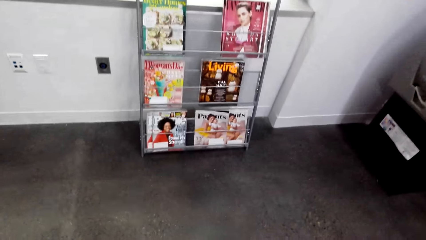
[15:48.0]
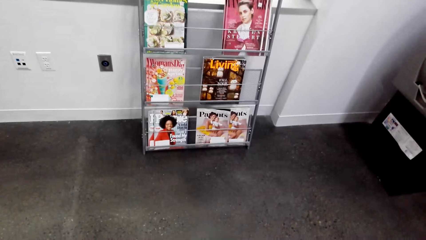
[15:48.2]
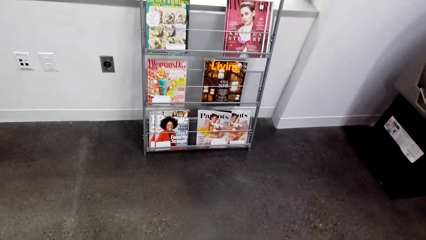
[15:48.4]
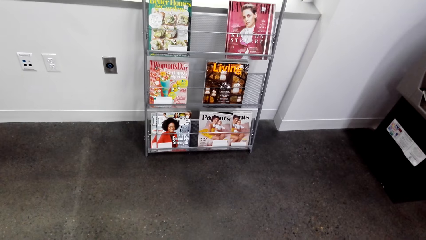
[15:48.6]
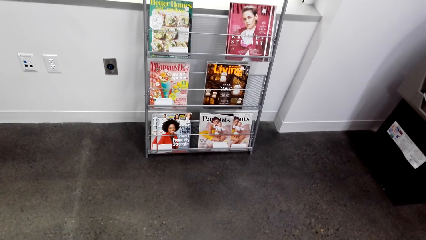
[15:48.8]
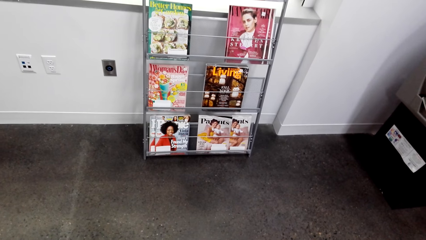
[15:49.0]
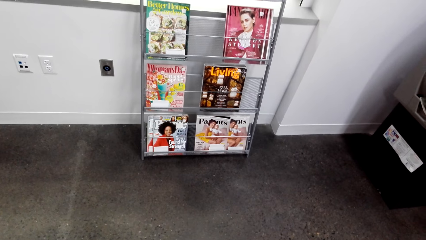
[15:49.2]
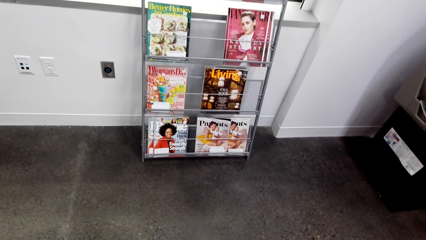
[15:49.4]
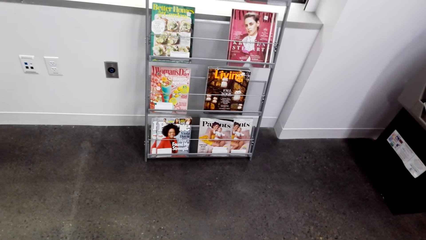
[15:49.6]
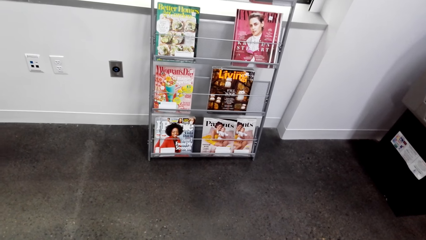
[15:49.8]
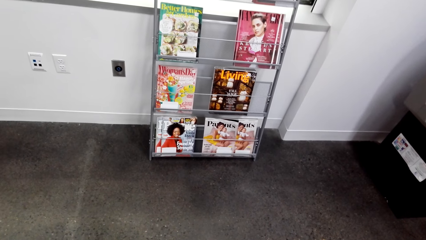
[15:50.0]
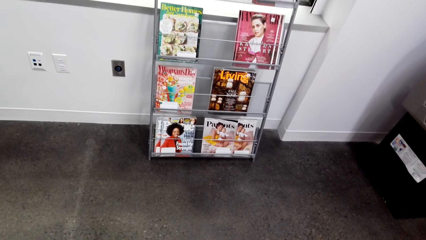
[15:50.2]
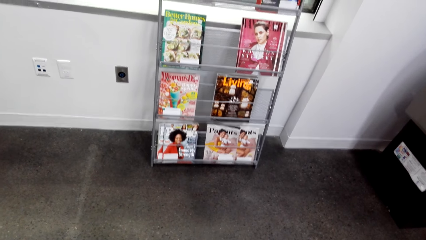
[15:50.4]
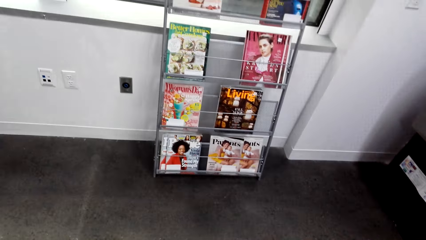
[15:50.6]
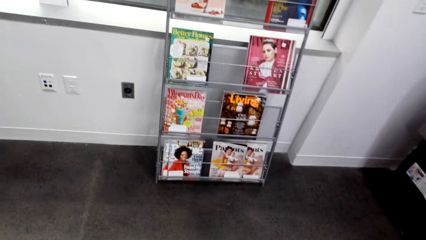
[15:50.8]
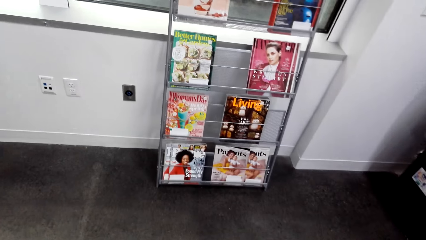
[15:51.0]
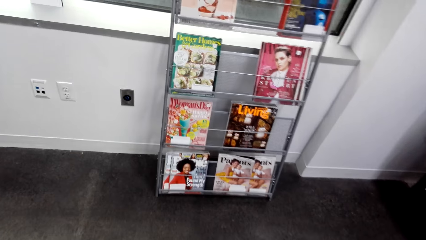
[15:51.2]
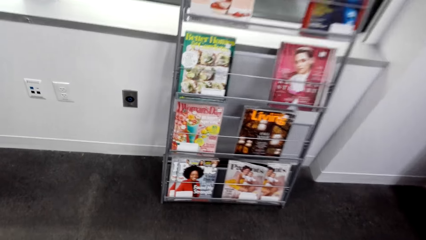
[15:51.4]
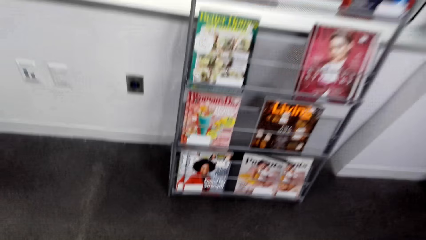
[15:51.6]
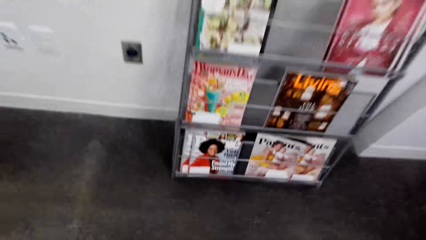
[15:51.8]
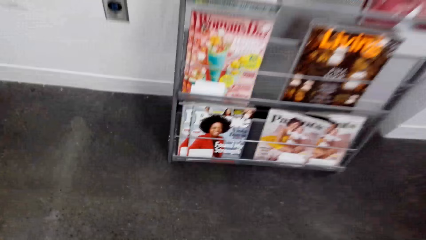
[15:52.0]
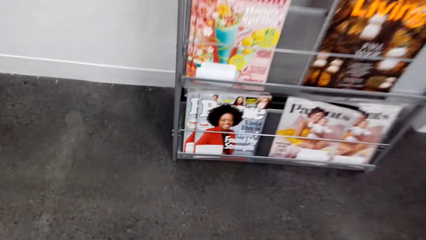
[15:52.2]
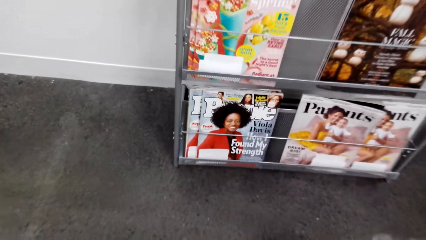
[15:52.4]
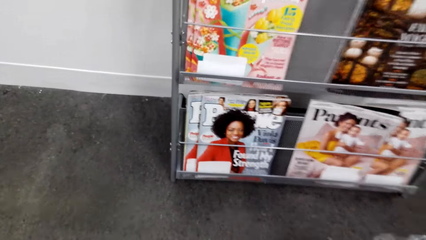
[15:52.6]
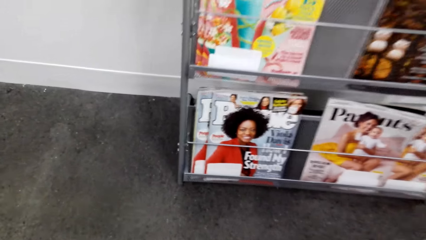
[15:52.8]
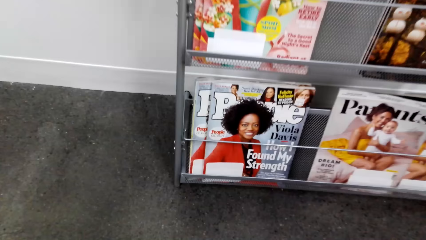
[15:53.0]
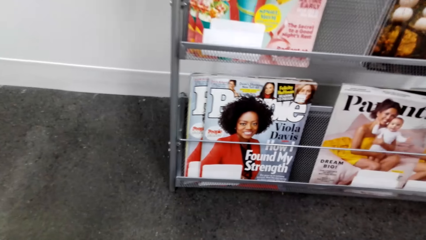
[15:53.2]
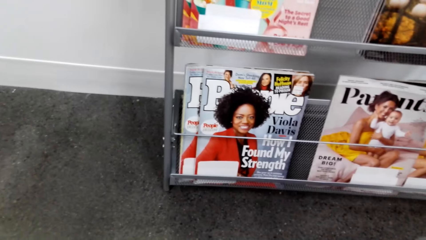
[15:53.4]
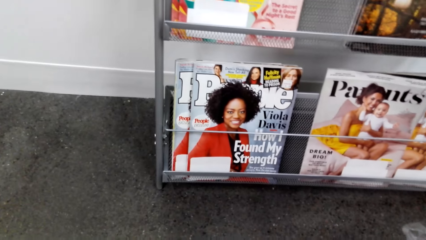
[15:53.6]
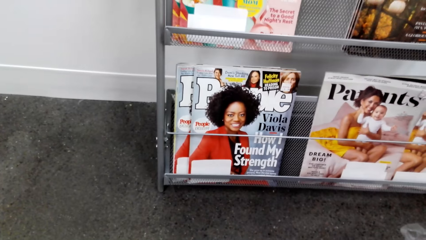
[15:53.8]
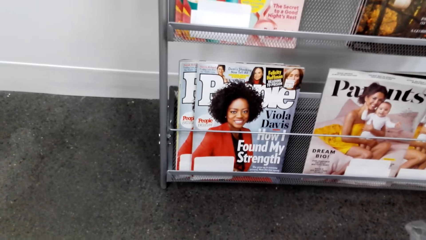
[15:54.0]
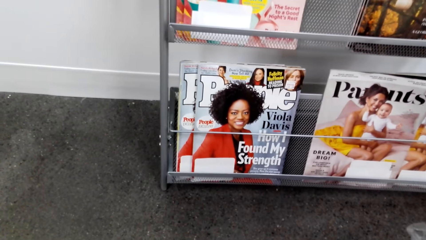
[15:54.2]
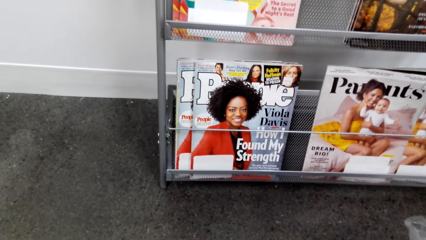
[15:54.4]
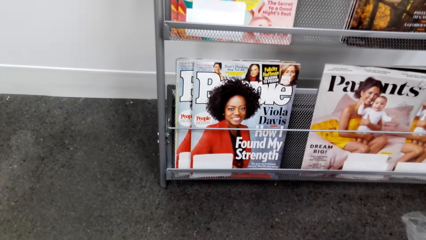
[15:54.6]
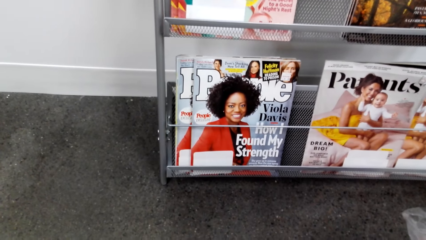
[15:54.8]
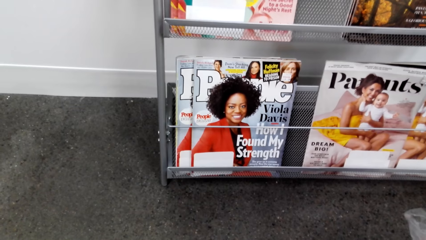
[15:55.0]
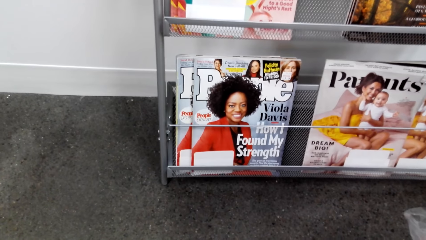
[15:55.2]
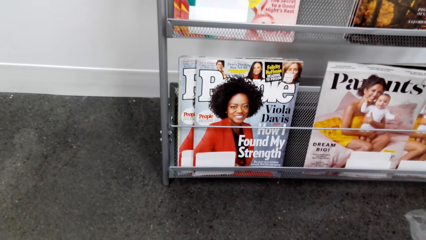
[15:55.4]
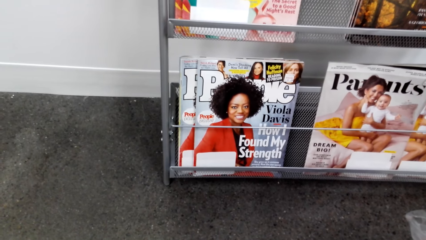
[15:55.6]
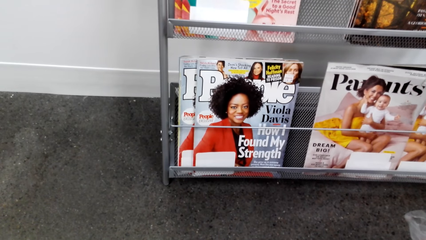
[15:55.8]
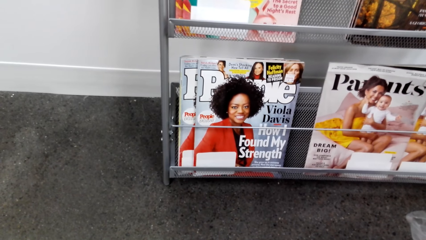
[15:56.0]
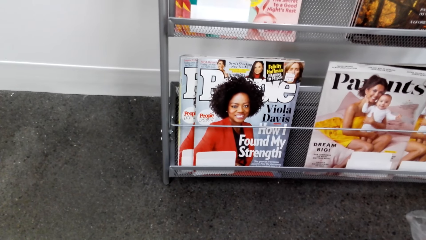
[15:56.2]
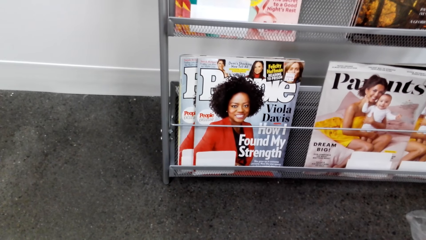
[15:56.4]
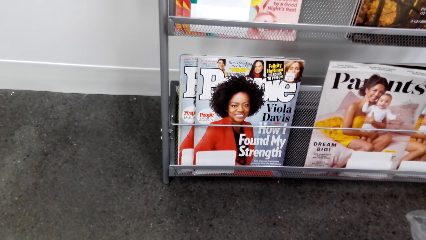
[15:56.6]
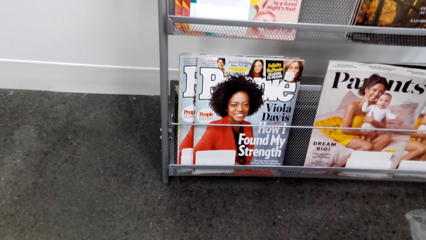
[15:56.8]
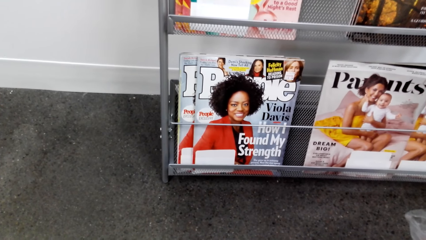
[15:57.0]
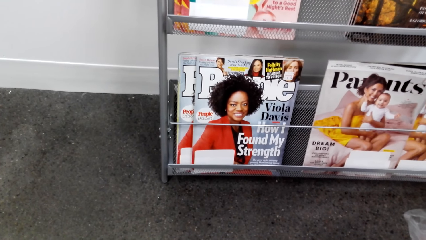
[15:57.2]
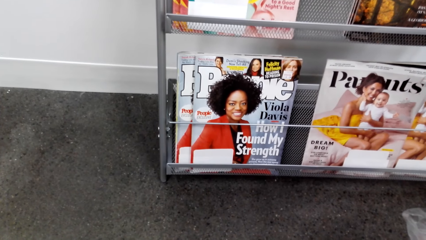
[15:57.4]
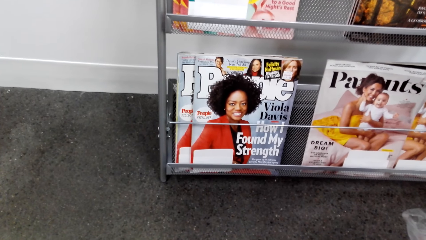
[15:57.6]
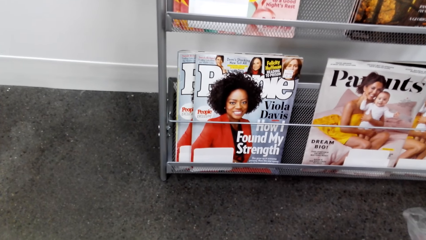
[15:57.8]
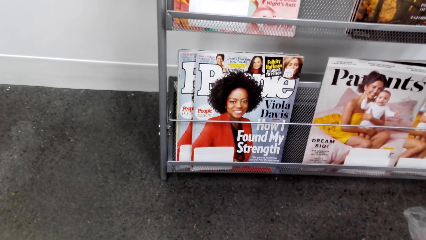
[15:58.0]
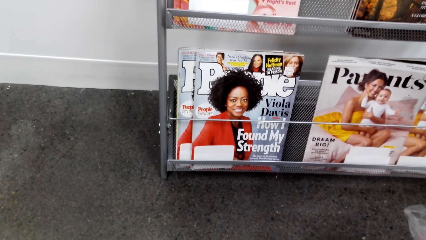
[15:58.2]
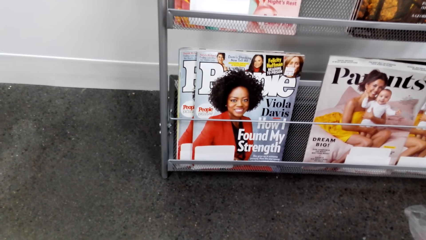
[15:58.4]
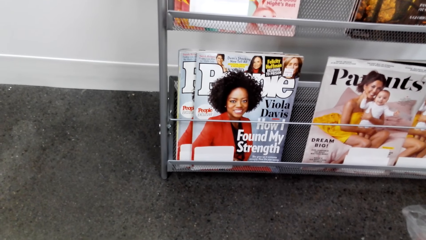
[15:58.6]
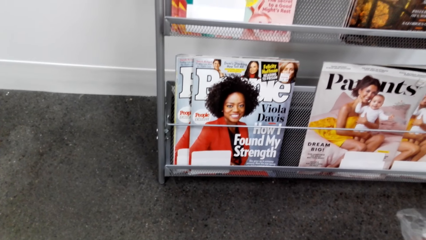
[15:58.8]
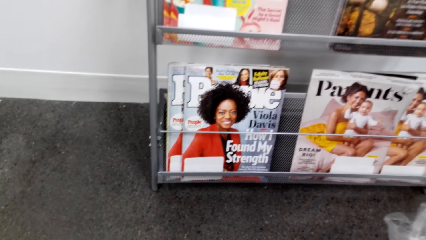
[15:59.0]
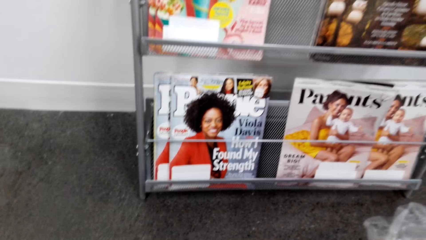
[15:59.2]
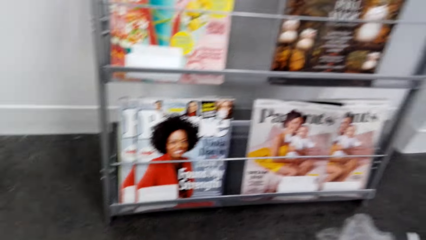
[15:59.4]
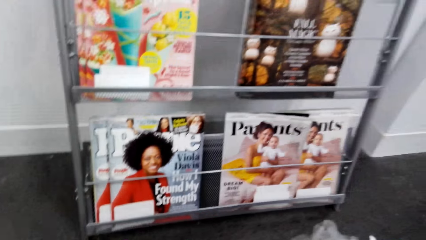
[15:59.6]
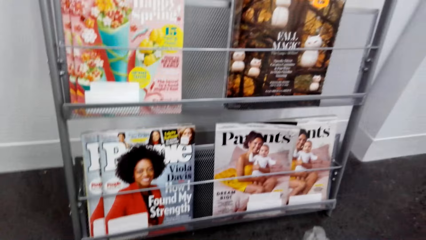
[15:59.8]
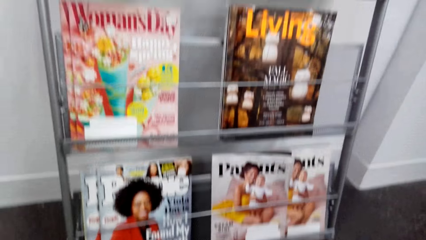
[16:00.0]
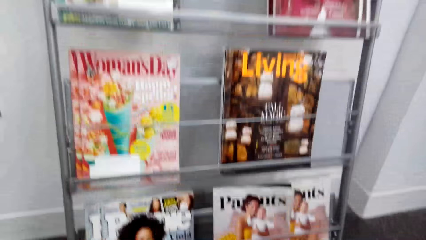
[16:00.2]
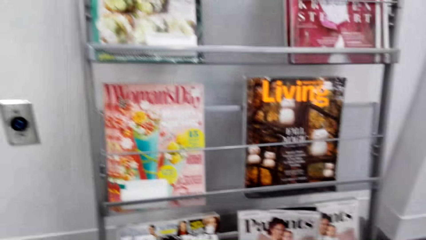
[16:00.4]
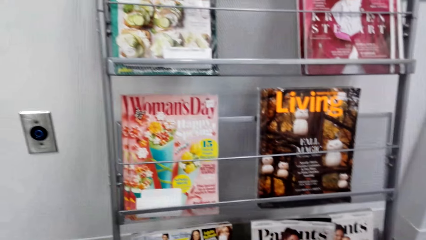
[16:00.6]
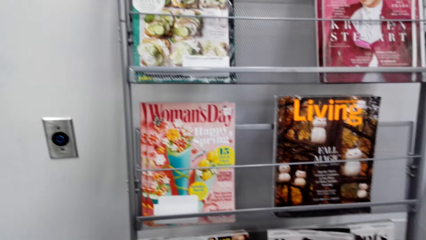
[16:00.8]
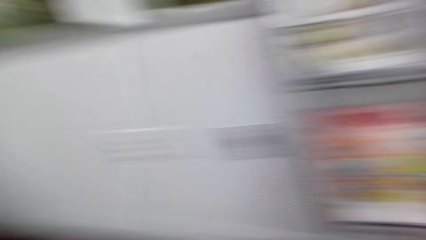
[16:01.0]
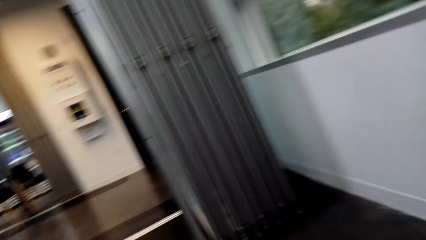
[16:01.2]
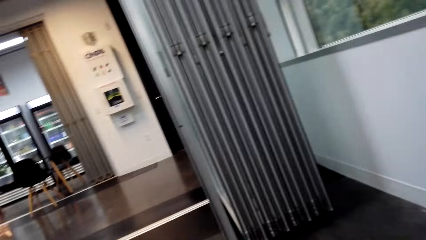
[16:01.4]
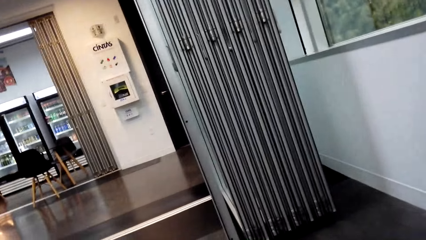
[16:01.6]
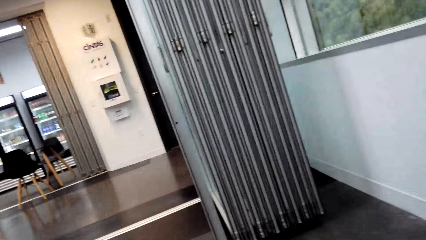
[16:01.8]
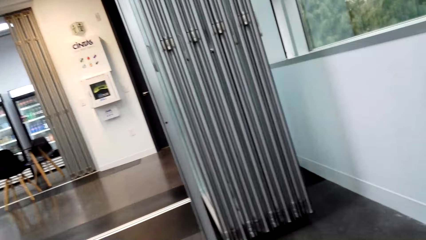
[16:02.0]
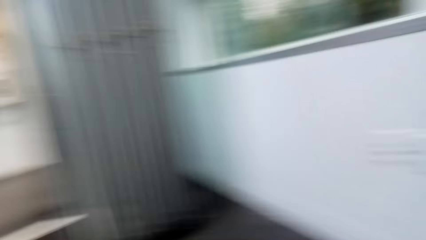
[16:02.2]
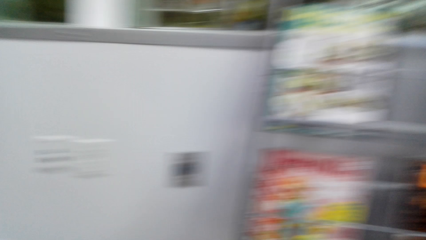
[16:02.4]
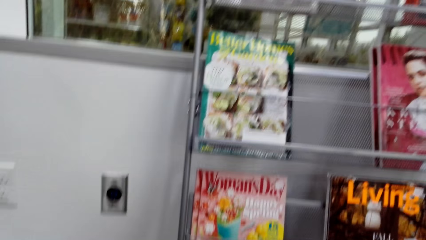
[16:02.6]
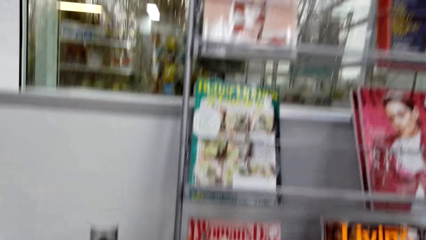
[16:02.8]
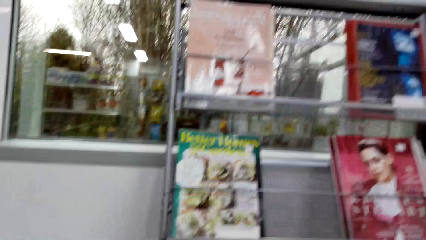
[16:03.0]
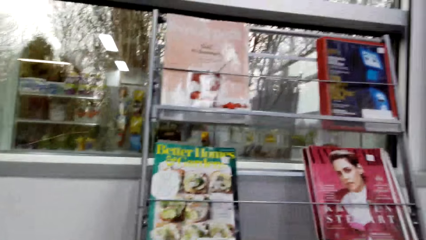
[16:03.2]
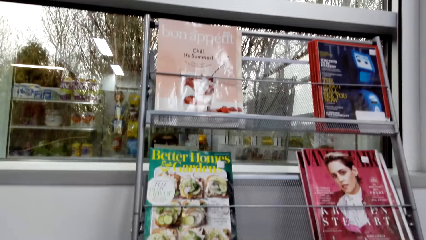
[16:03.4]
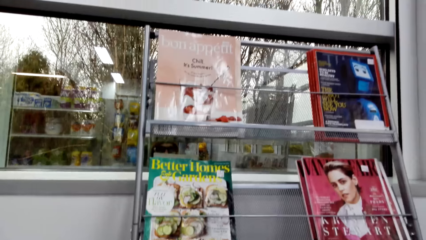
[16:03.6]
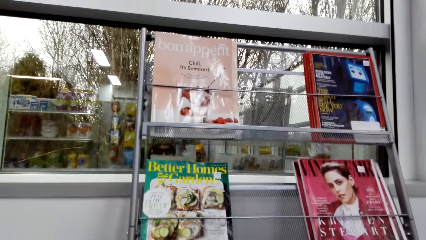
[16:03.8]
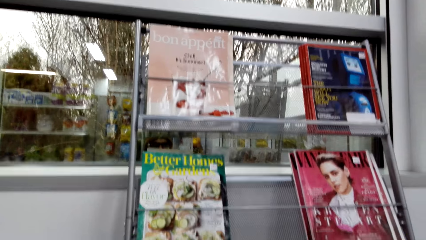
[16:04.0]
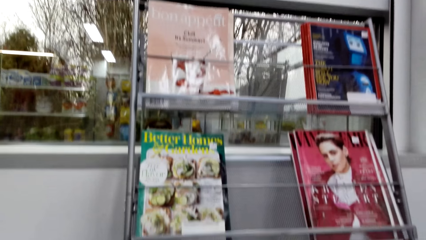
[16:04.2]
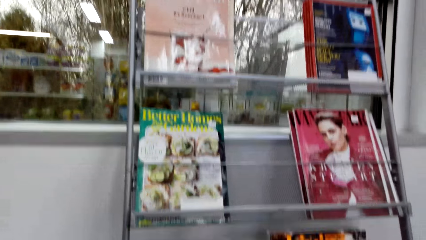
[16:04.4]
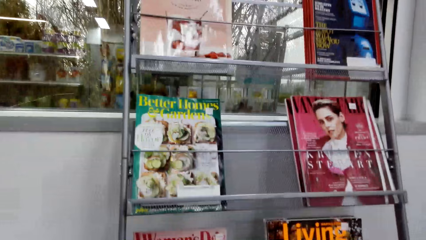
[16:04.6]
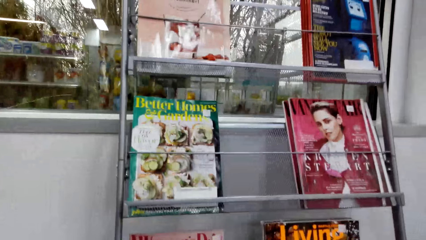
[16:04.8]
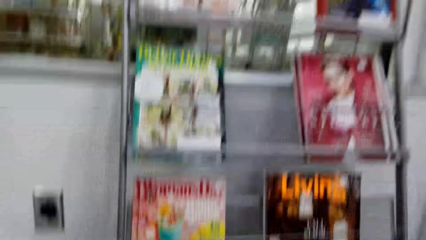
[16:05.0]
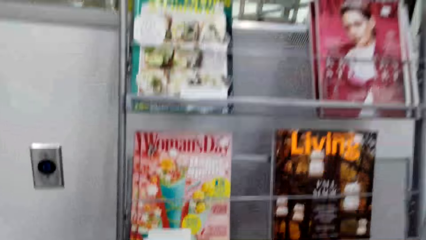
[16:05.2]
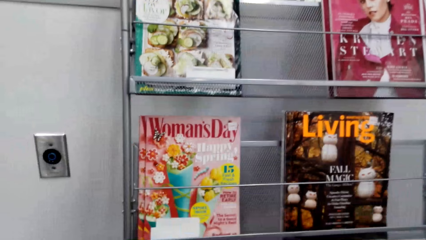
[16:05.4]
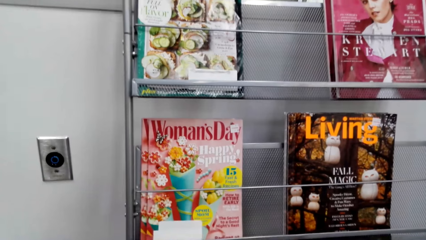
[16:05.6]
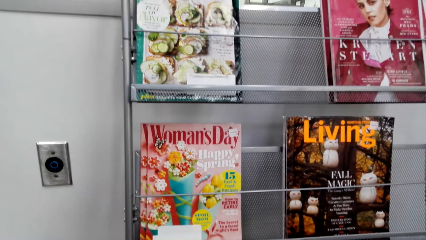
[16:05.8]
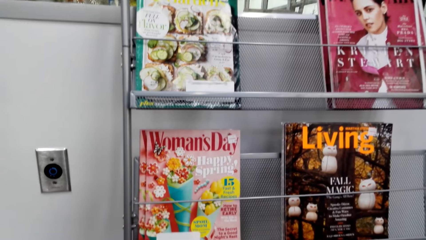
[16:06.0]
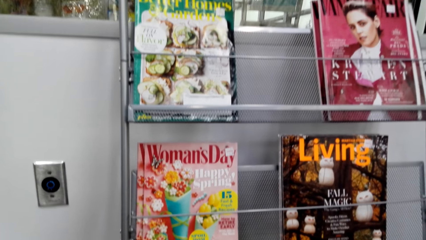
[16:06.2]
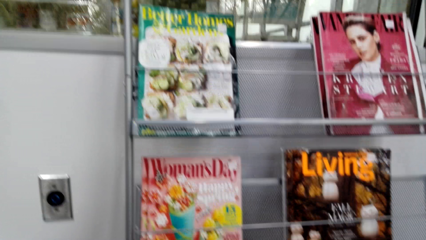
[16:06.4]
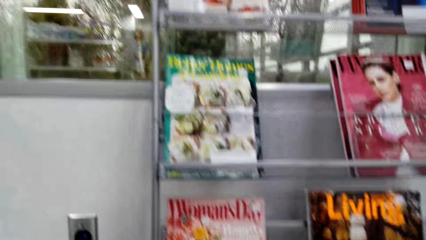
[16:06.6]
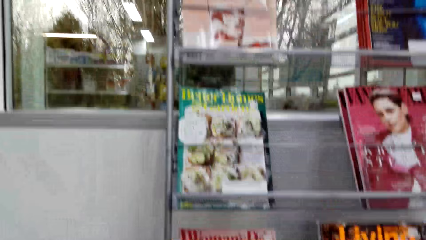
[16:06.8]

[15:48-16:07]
The camera wearer looks at the books in a shelf. They look at the magazine. They turn around. They look around. They look at the books in the shelf.
